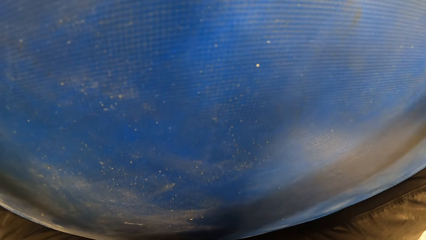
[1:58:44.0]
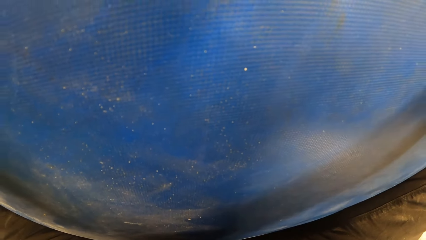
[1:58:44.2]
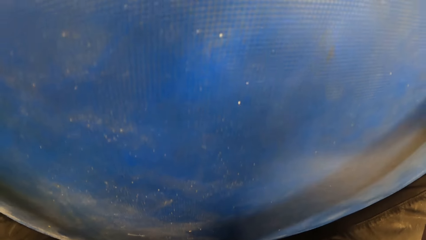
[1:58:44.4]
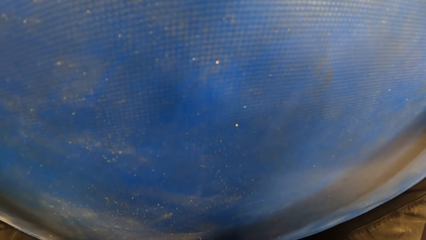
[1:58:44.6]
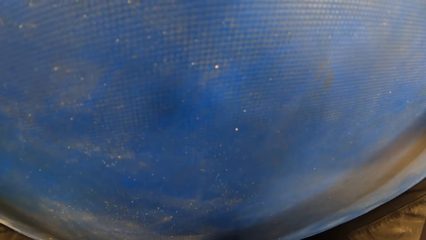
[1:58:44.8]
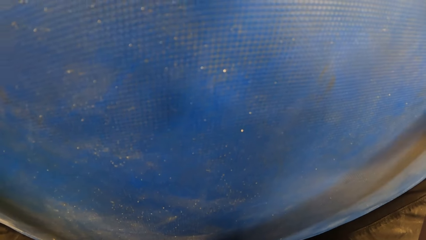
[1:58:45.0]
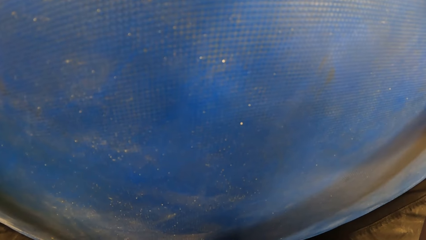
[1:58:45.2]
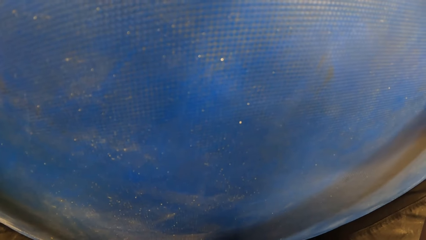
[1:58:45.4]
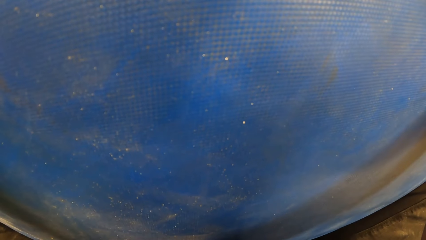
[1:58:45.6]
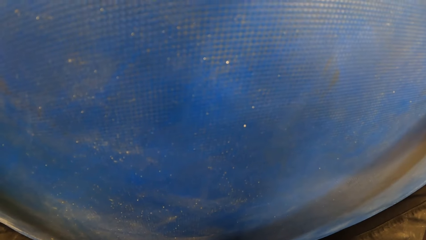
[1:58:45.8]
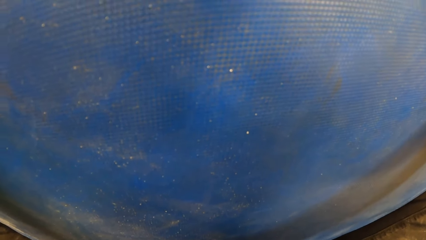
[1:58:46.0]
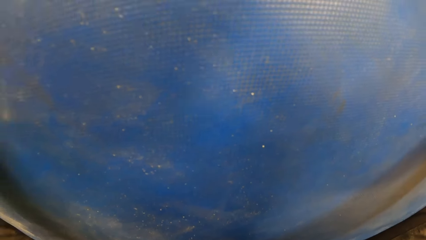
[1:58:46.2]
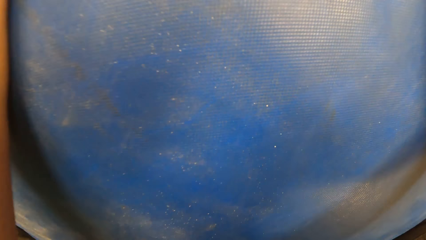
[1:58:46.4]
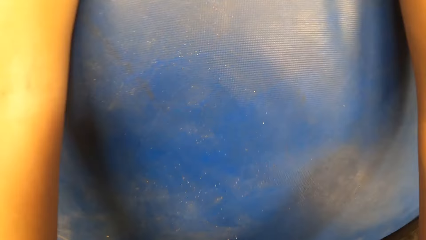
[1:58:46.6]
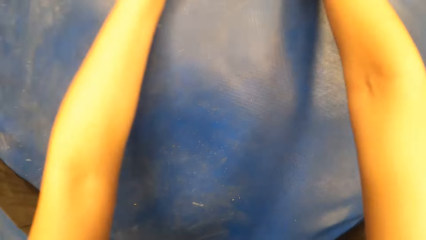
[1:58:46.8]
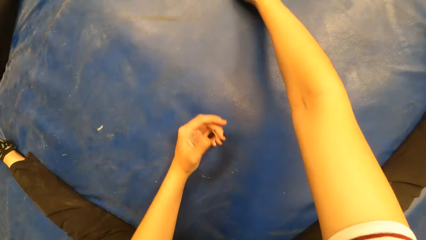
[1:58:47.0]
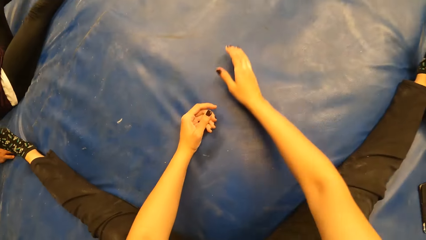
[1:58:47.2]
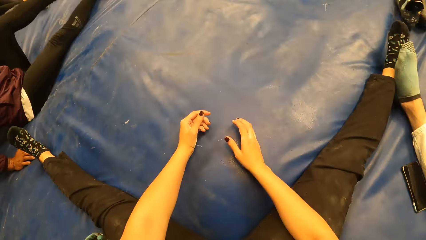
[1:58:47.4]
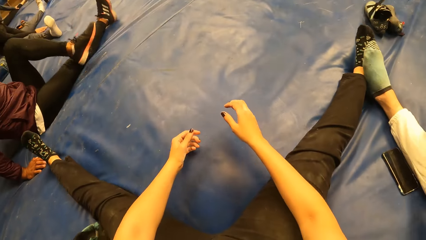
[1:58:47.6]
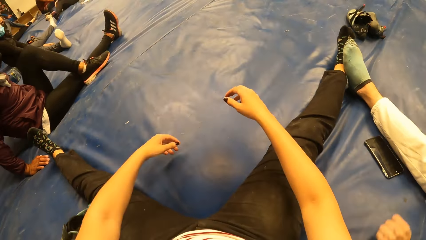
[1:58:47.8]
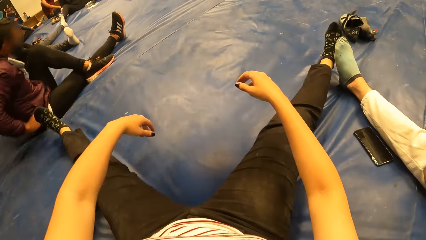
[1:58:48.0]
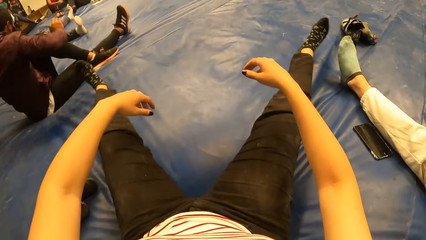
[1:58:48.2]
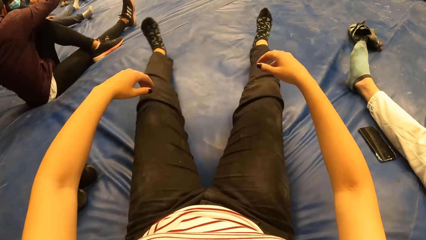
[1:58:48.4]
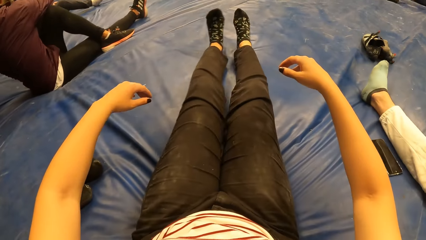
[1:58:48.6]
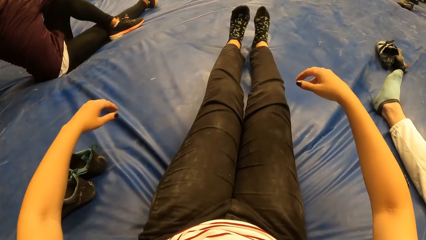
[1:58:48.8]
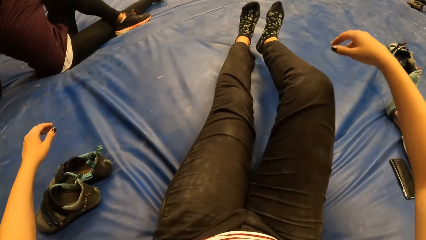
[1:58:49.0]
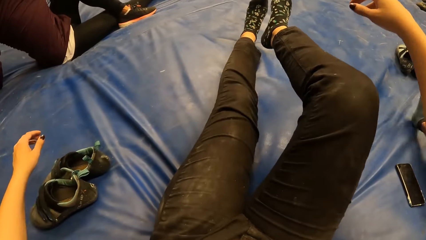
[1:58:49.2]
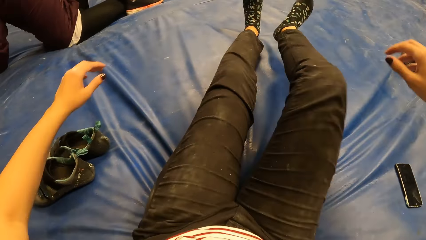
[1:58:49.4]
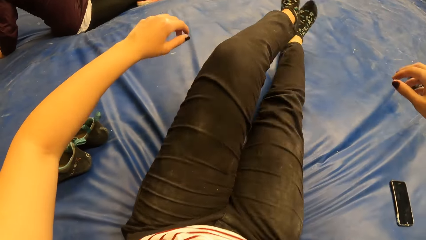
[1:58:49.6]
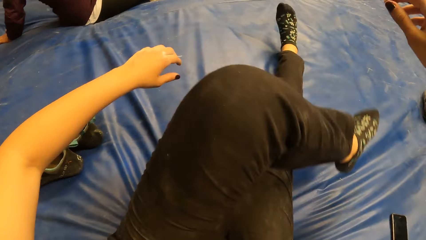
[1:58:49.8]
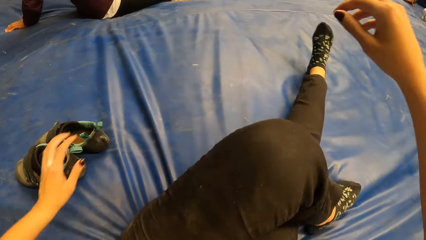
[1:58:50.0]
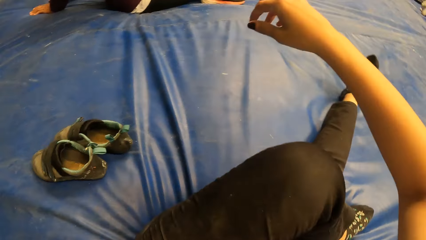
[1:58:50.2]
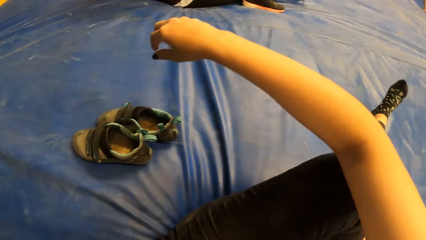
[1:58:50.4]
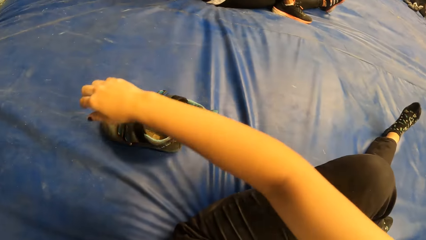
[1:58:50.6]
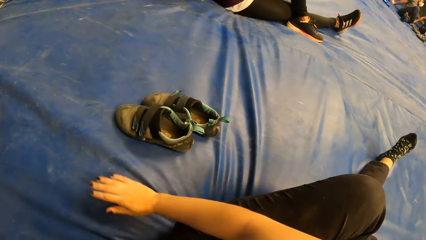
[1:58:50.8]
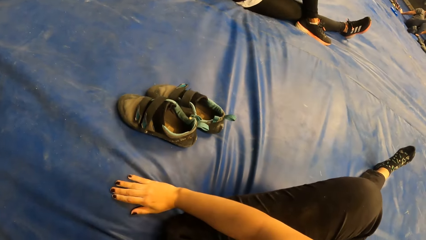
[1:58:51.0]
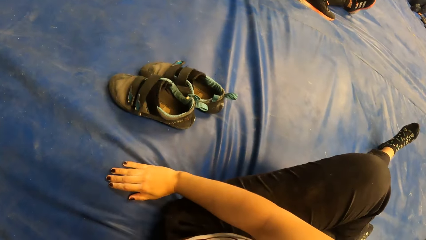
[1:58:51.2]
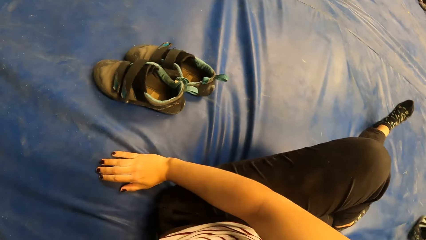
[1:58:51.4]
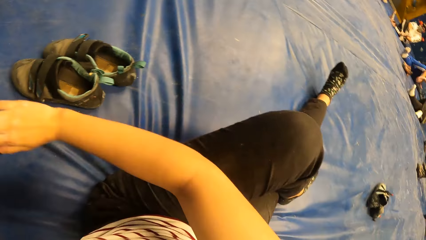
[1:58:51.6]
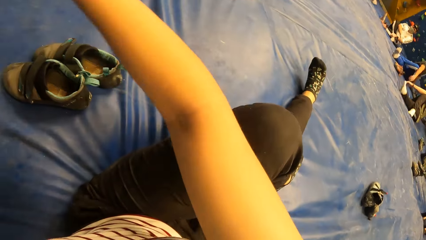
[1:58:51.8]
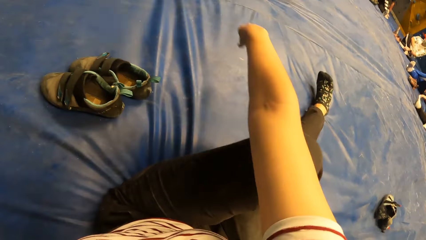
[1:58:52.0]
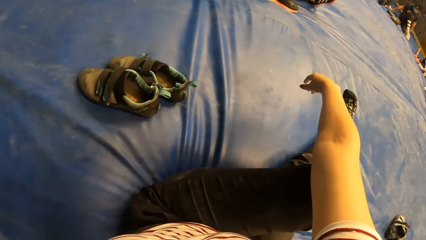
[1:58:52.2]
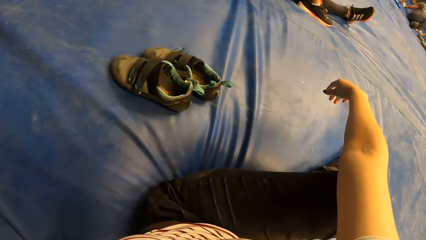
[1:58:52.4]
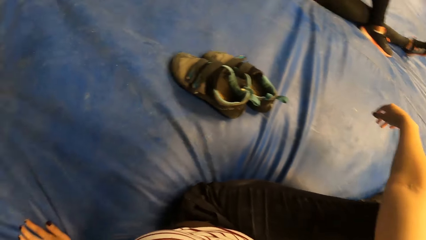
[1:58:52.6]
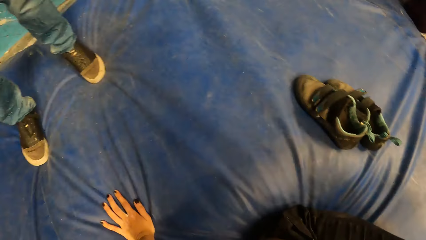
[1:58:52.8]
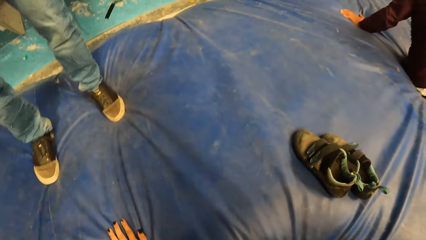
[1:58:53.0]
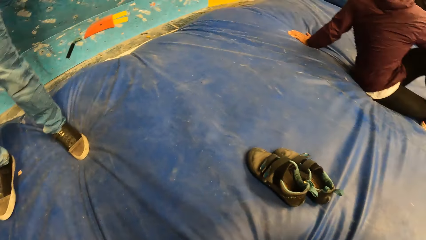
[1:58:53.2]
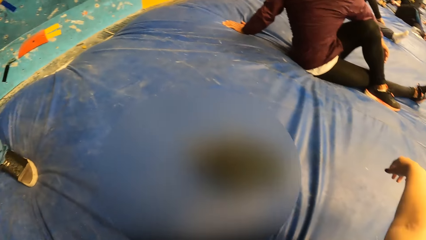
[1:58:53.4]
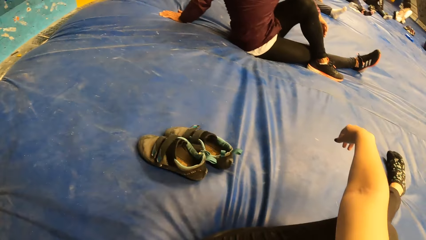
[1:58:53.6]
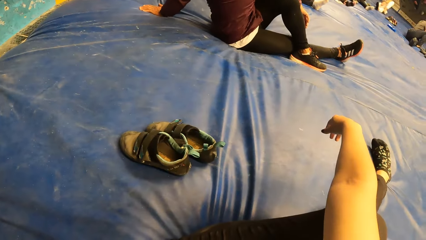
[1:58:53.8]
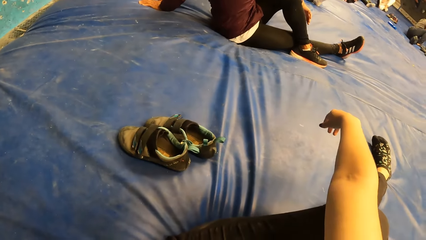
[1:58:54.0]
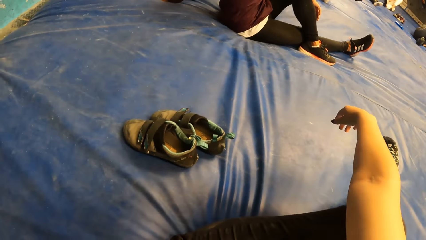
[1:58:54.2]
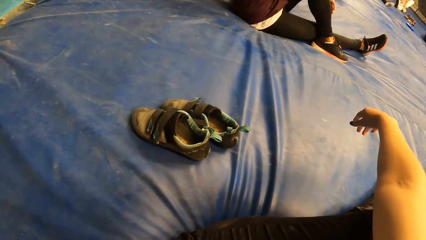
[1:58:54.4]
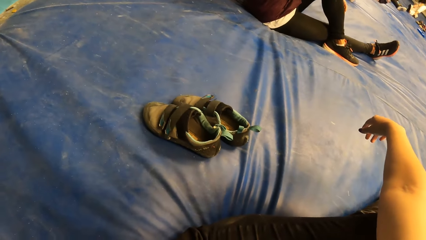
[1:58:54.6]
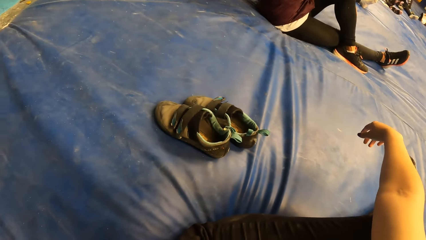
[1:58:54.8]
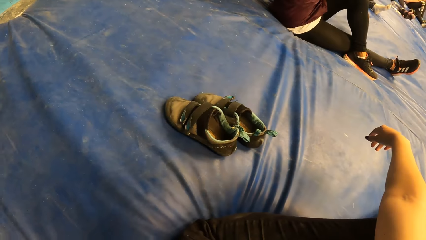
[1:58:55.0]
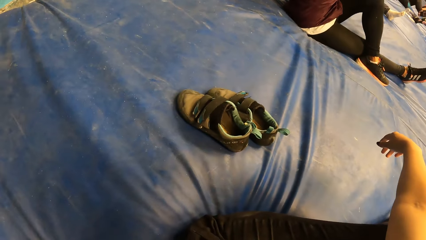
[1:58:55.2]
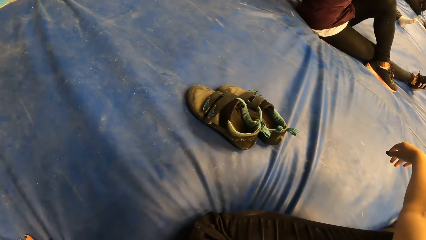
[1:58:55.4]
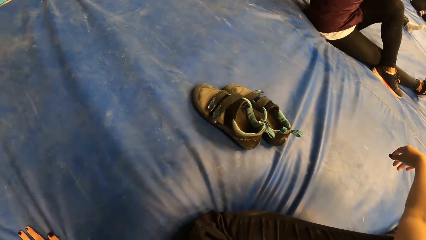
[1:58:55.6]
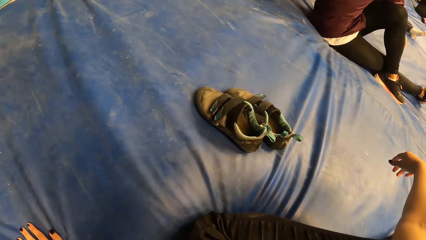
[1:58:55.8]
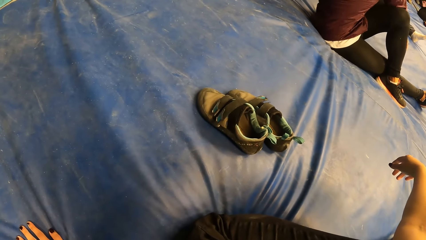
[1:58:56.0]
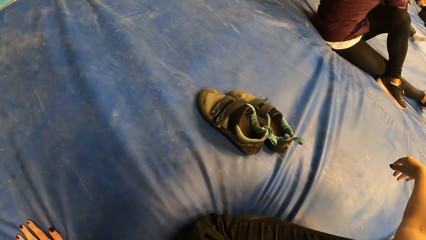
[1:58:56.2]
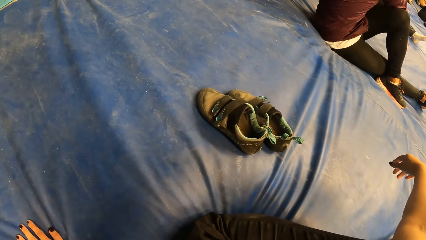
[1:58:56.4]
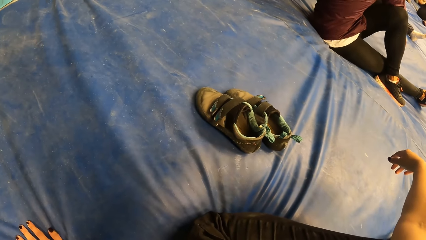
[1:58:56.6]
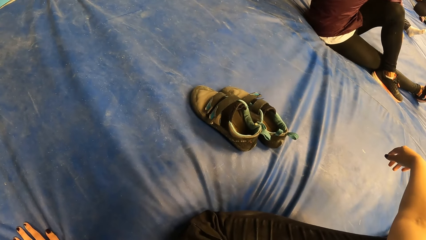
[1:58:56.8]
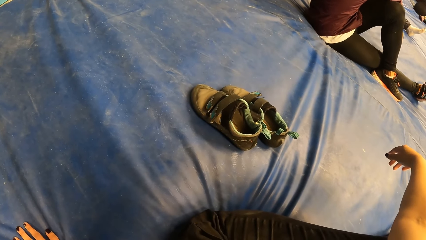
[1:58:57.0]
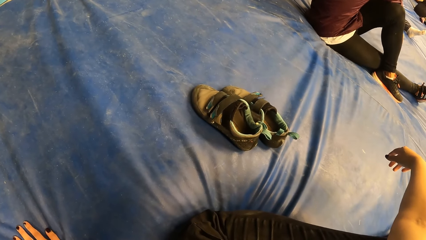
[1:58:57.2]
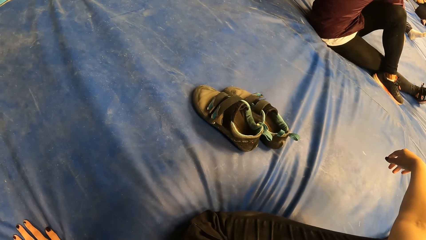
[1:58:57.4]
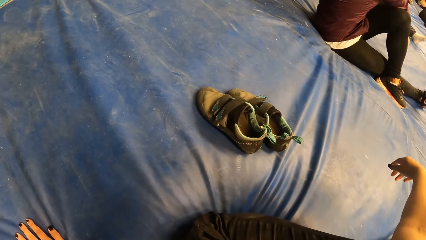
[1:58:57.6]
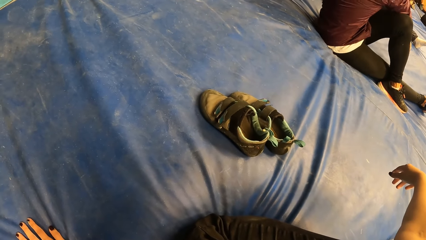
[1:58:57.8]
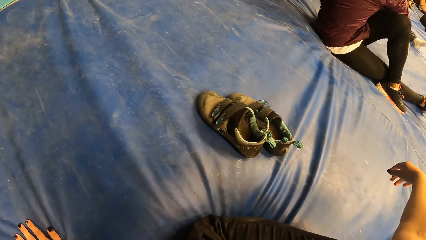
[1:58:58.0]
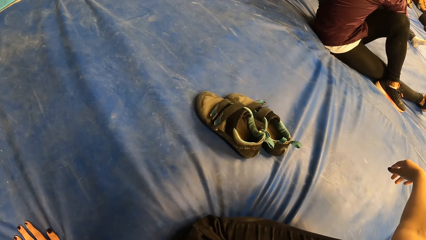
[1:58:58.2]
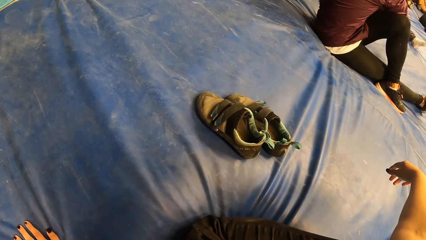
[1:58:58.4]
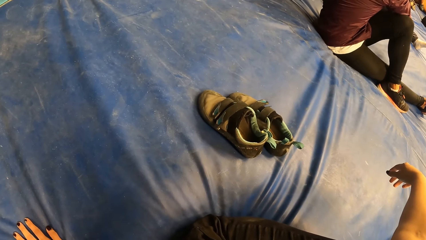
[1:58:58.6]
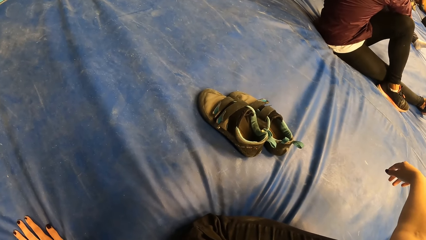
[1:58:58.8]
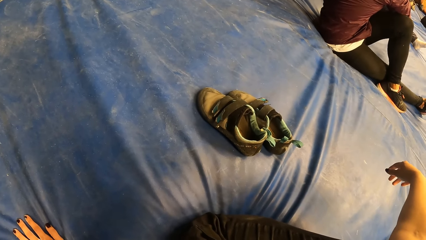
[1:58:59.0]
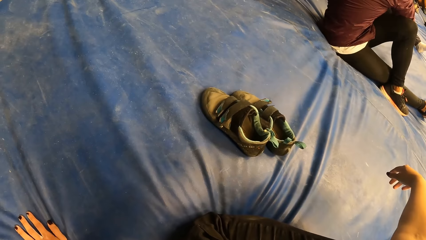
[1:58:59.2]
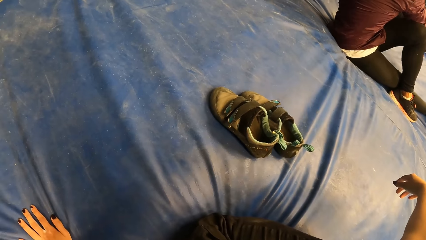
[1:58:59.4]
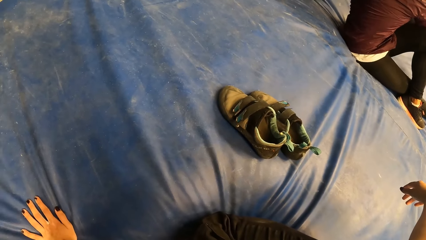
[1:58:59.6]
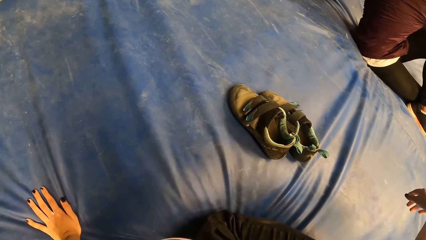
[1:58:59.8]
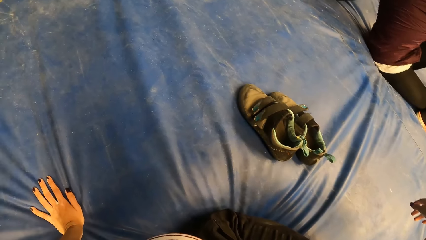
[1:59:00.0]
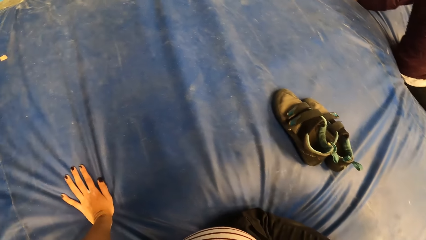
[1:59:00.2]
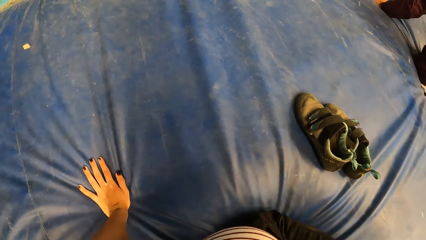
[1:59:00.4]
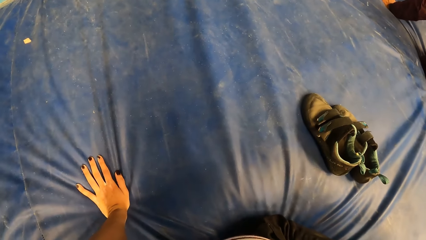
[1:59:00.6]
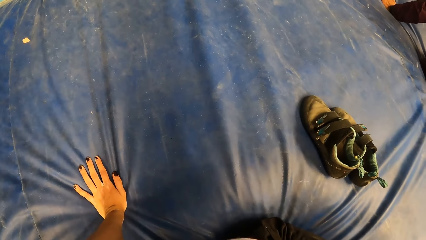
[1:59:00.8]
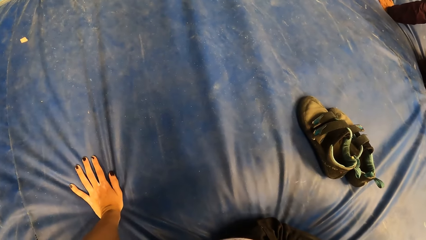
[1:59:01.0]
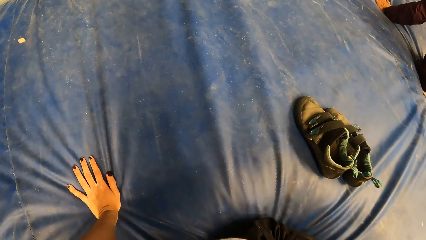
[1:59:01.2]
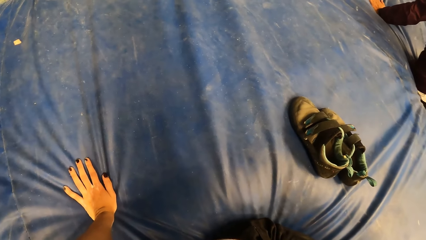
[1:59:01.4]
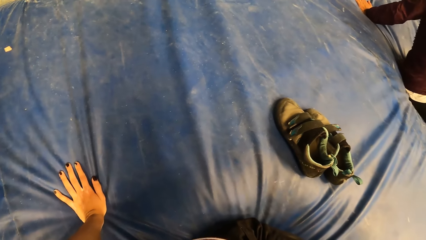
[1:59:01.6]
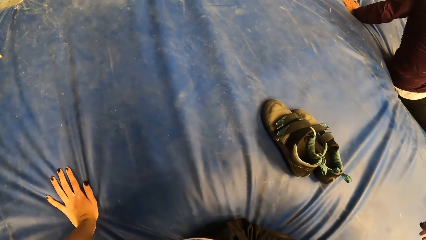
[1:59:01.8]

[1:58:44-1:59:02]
The camera wearer moves their hands off the mat. They align their legs. They cross the left leg over the right leg. They put their right hand on the mat. They remove their right hand off the mat. They stare around.
